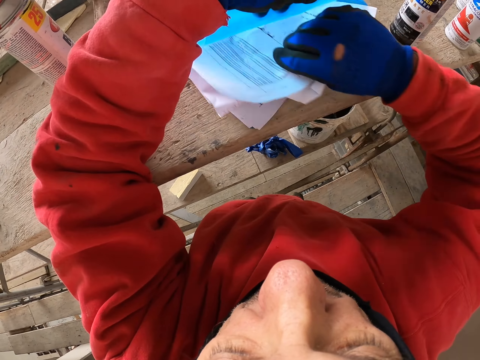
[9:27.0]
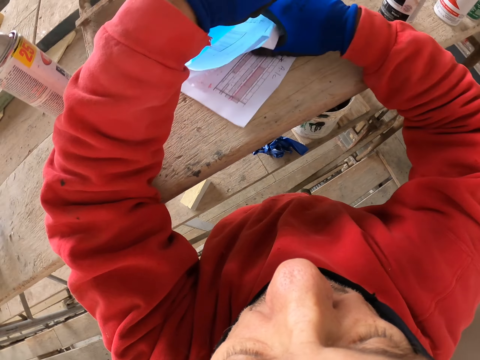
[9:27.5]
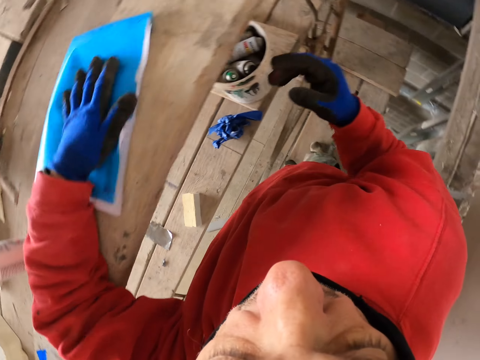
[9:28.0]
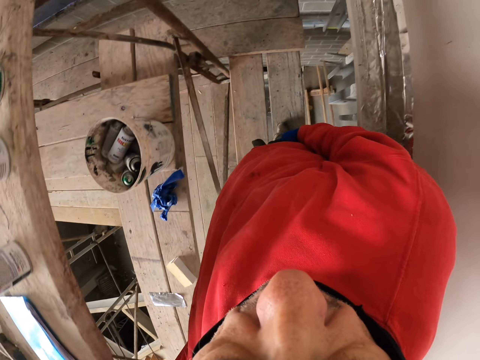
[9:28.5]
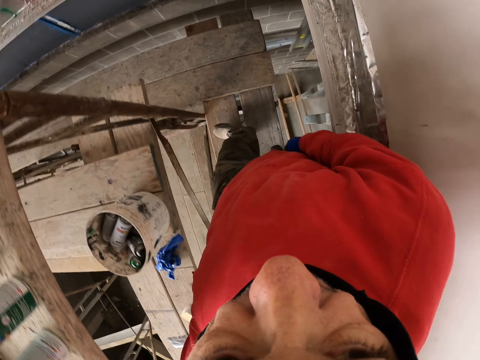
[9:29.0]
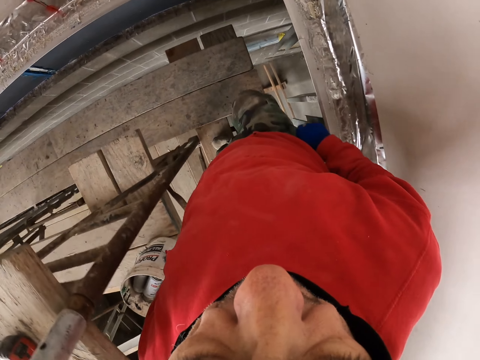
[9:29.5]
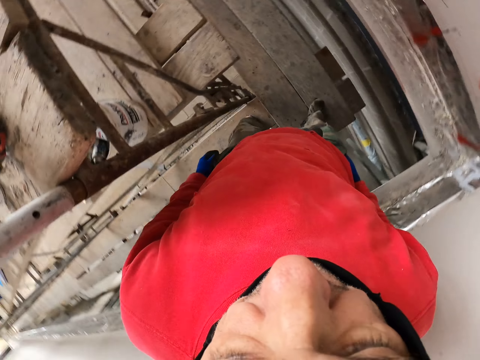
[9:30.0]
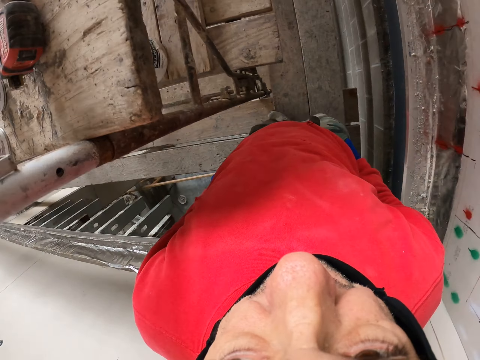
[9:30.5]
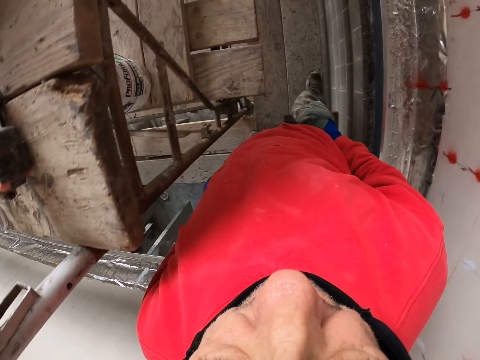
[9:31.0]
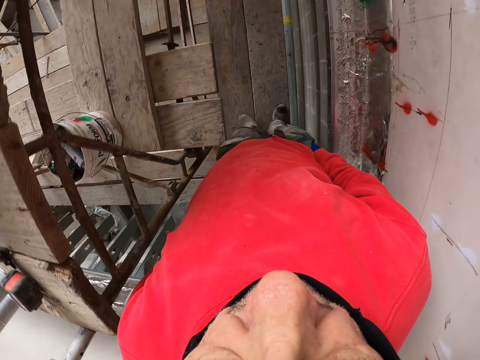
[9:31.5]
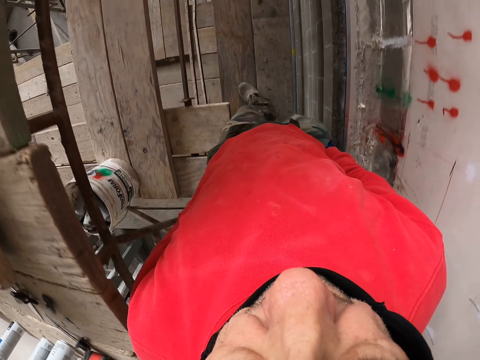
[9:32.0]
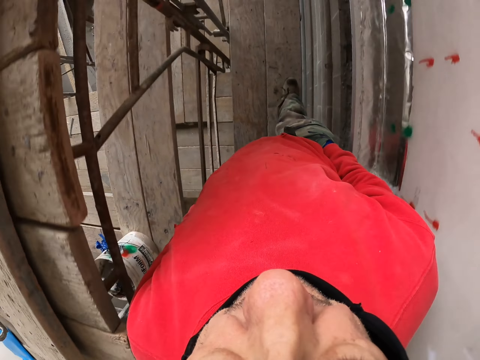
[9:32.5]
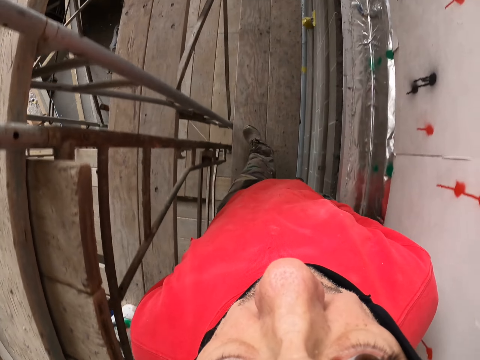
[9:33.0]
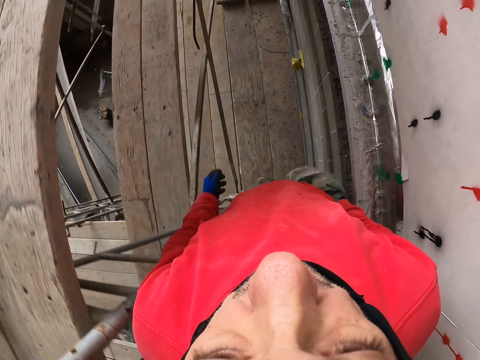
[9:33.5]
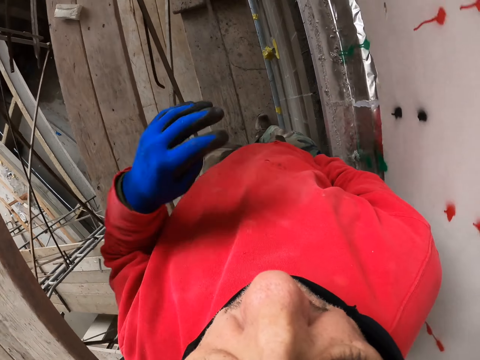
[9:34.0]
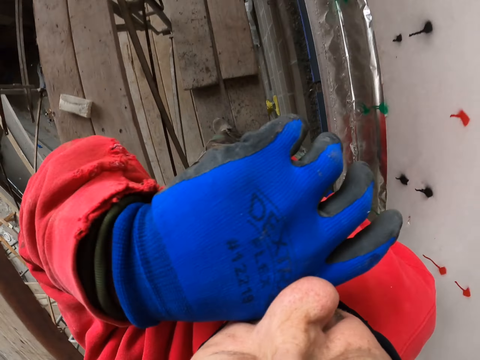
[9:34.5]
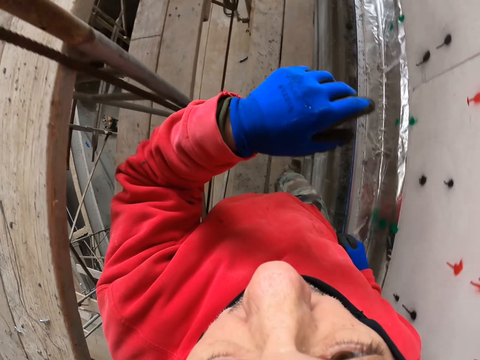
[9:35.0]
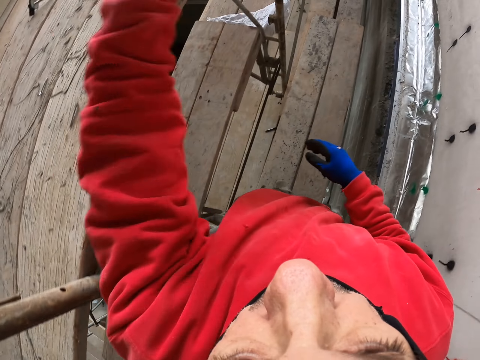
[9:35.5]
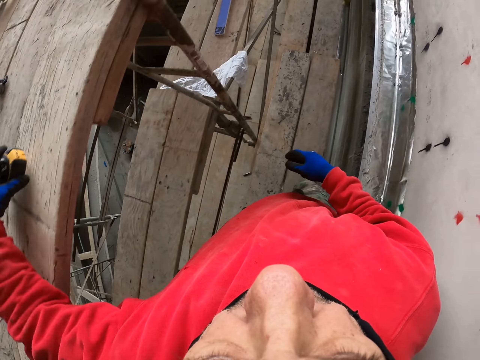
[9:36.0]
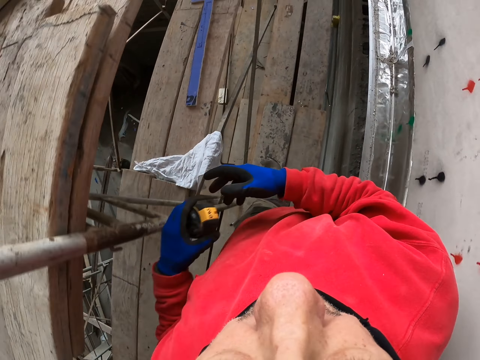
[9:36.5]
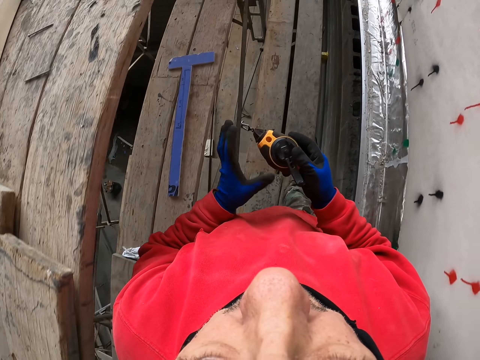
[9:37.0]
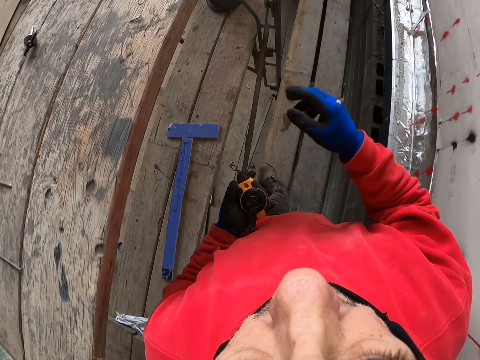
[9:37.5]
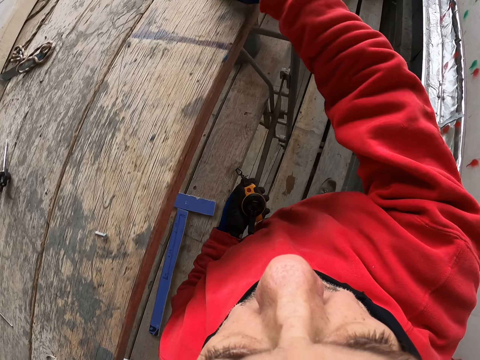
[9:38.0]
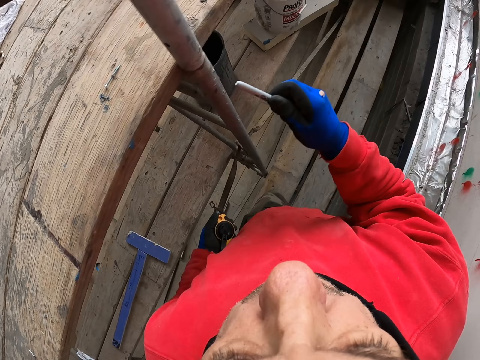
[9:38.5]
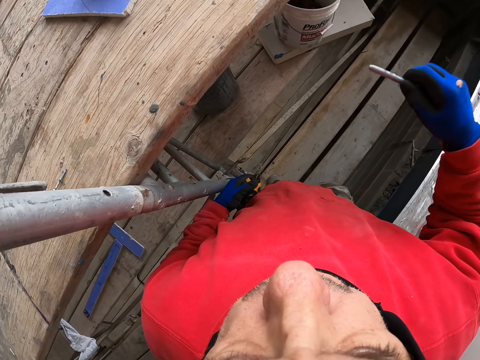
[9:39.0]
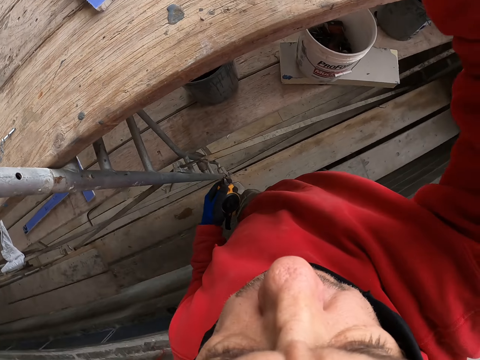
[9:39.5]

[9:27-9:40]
The camera wearer opens the file. He puts the piece of paper in the file. He closes the file. He walks a few steps. He wipes his nose. He picks up a tape measure.

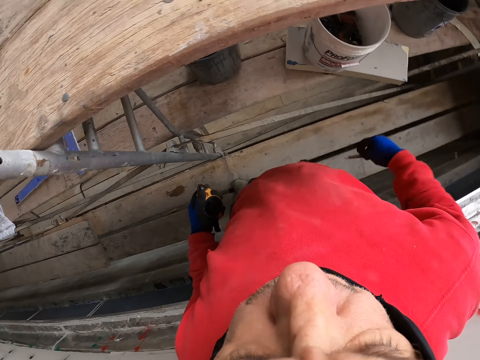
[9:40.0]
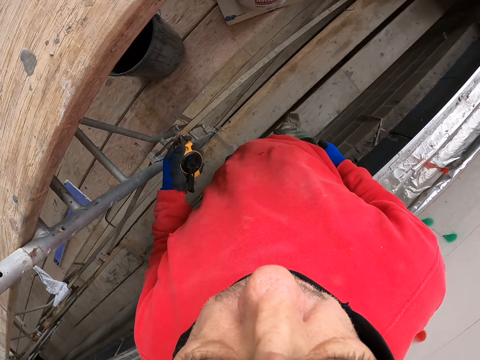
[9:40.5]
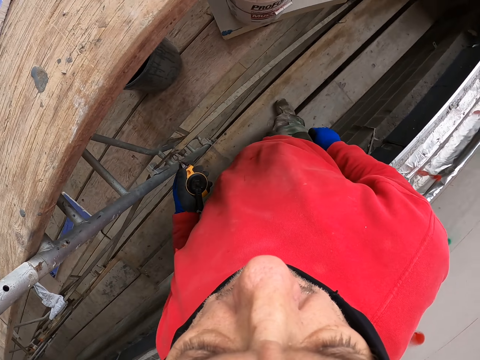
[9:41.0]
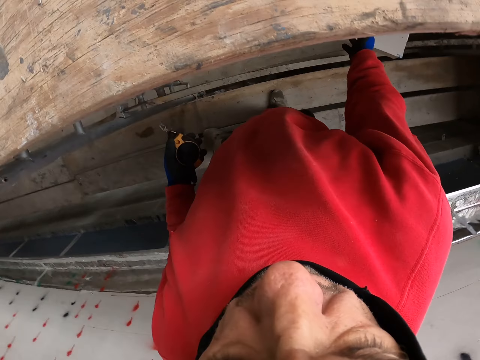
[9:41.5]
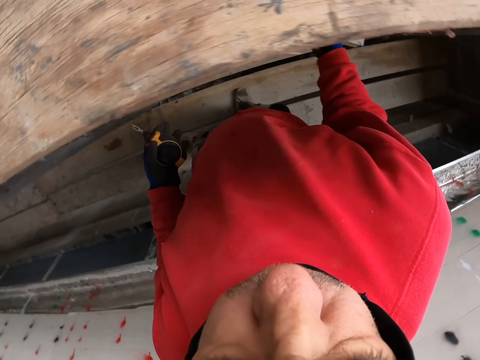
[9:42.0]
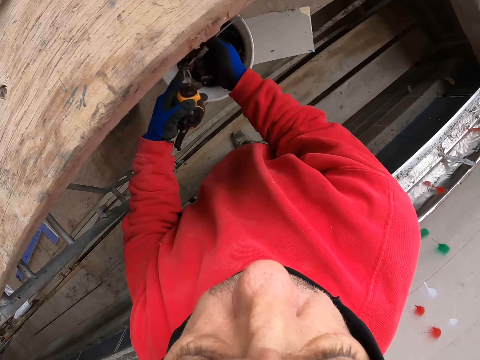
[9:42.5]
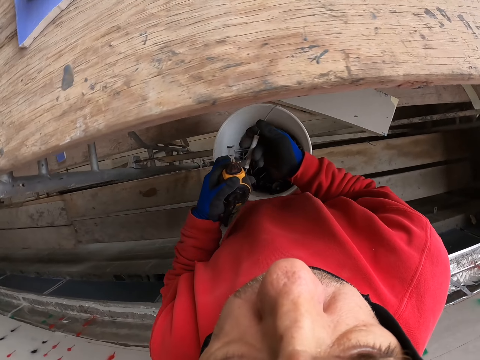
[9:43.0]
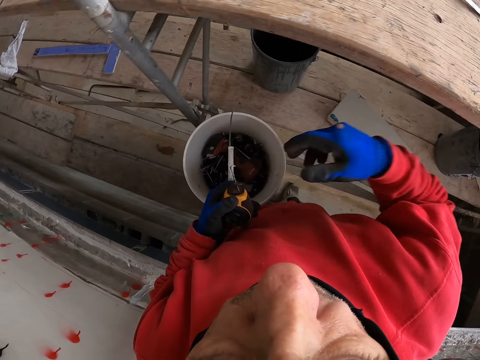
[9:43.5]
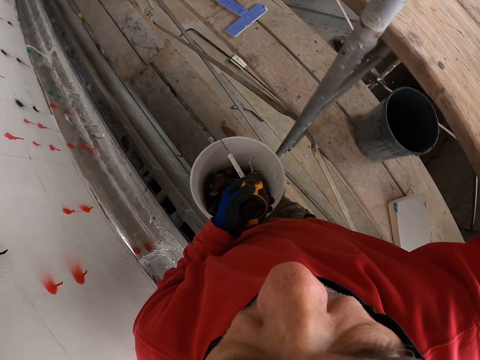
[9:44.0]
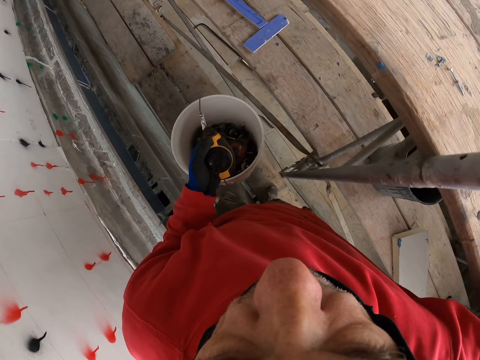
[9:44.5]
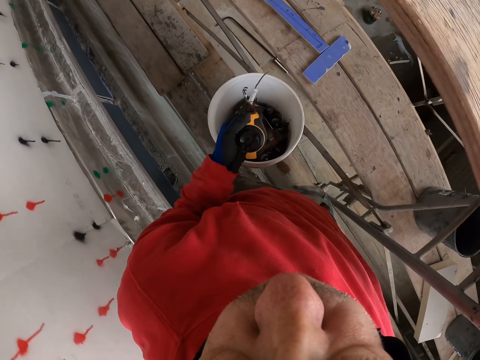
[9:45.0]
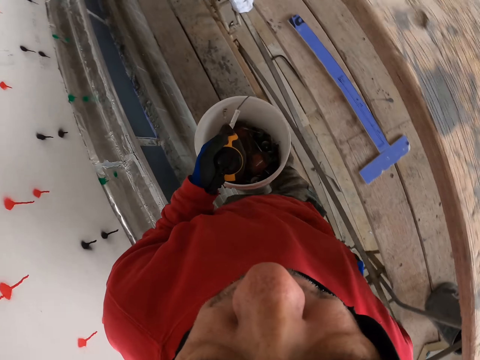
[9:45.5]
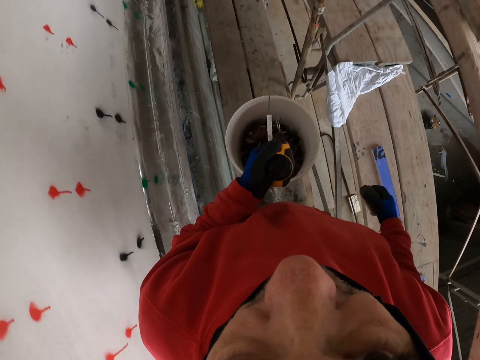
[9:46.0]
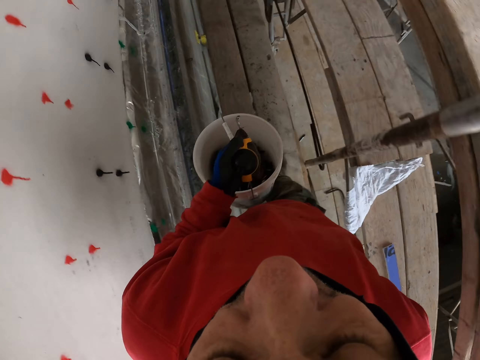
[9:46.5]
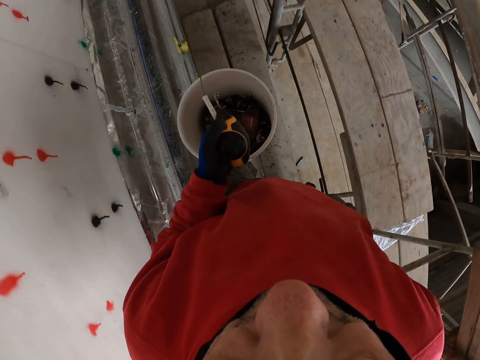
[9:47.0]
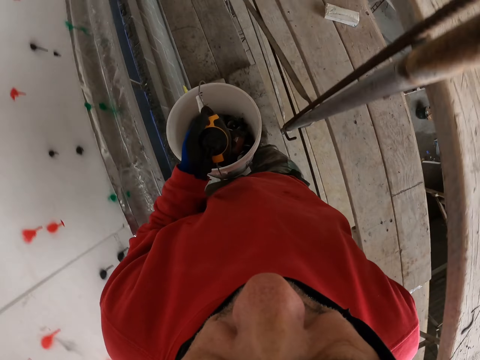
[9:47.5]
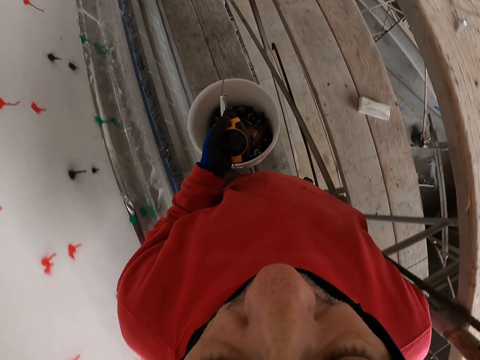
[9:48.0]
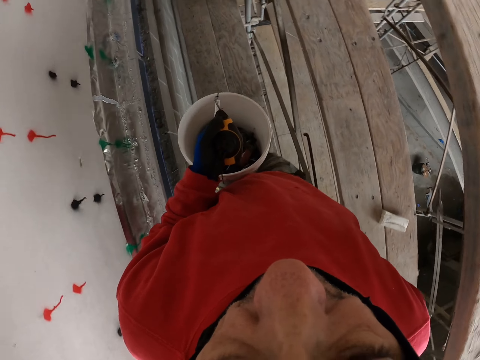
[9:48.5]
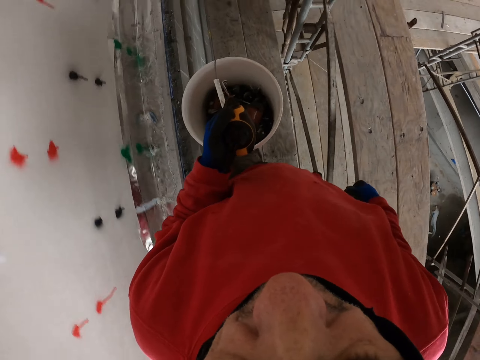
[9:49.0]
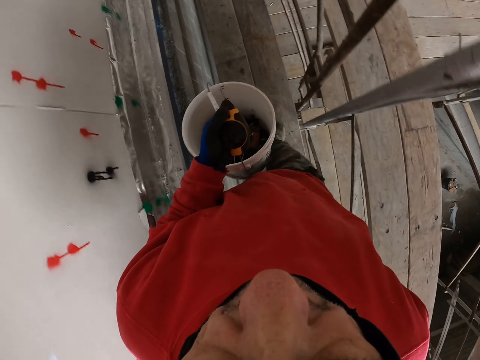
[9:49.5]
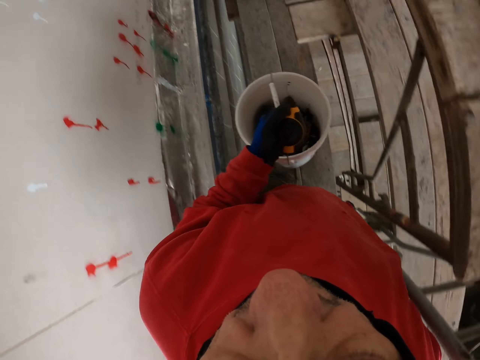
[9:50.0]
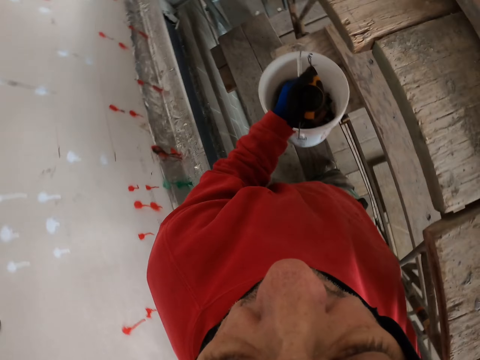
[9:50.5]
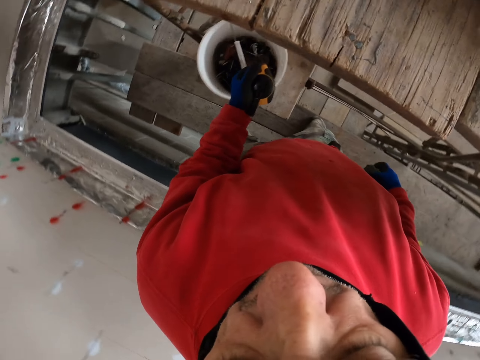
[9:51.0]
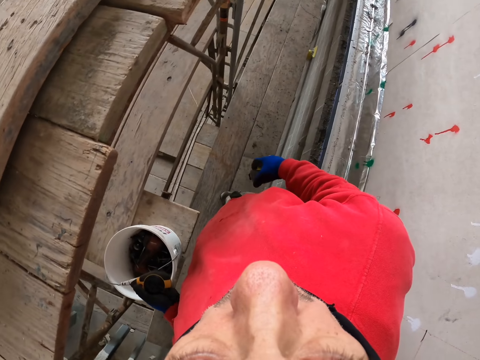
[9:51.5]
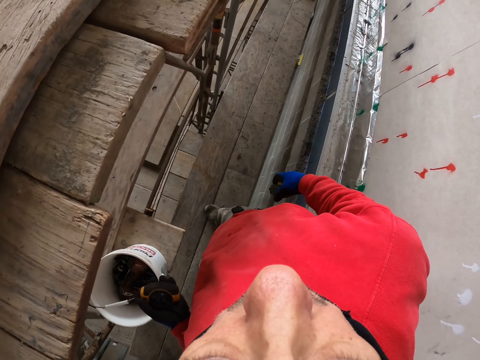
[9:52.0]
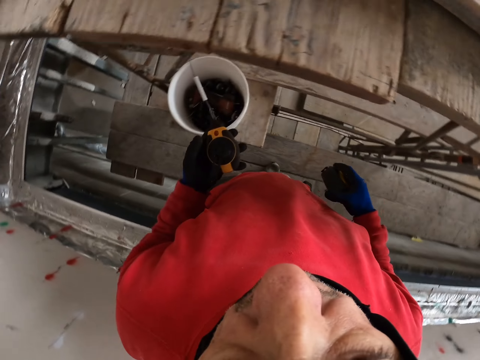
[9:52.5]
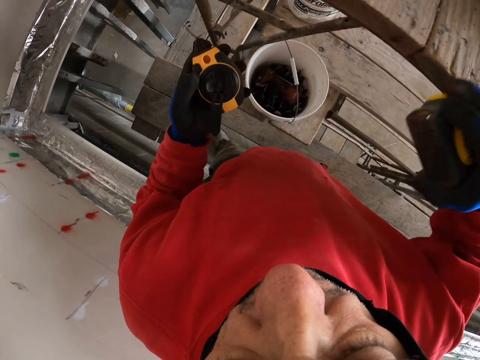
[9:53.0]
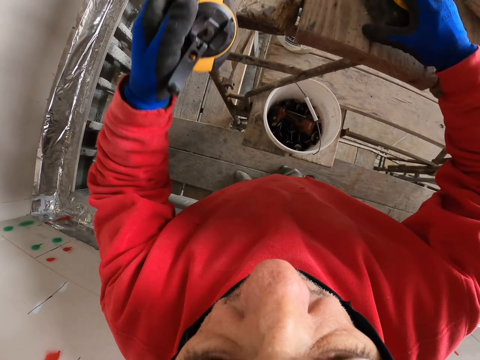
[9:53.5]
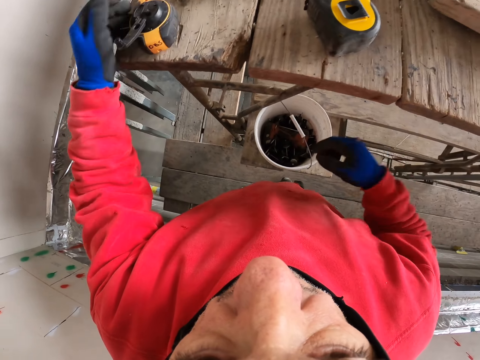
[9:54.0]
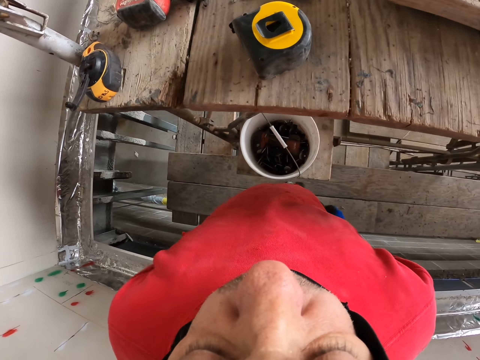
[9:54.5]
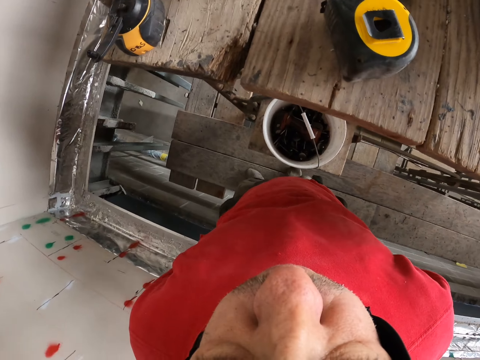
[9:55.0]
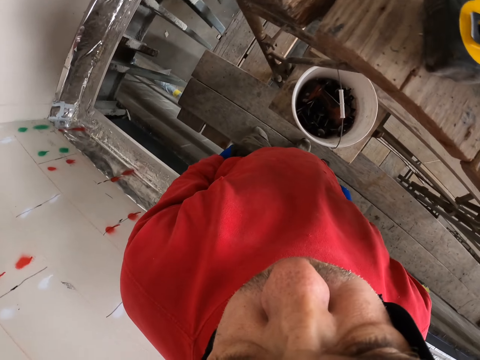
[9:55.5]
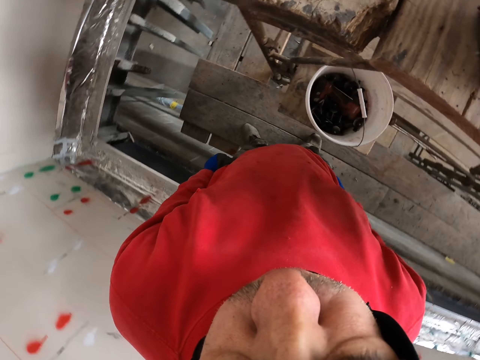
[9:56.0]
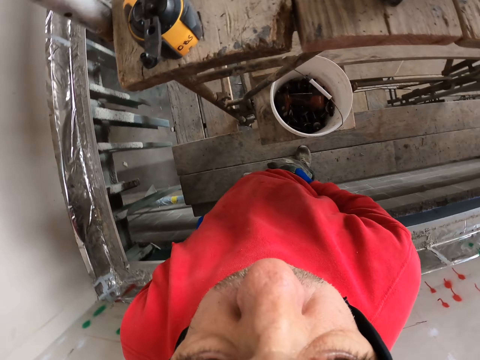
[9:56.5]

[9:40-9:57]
The camera wearer puts the metal in his pocket. He takes a toolbox or bucket. He walks a few steps. He puts down the bucket. He puts down the tape measures.
